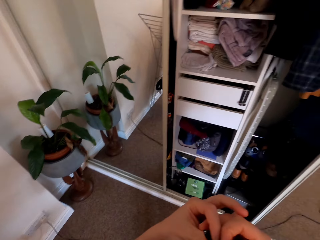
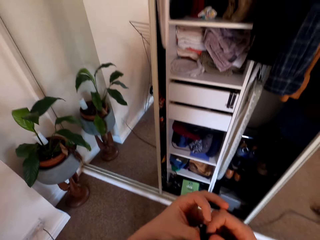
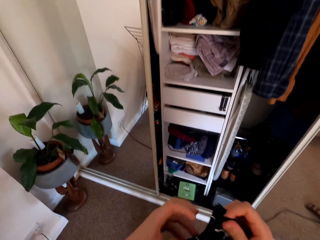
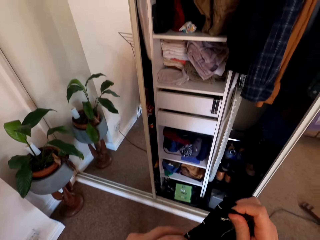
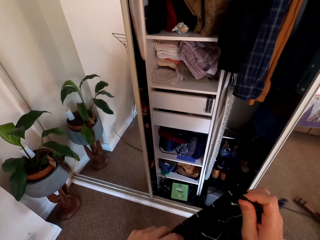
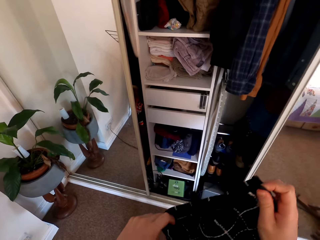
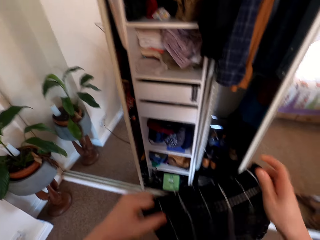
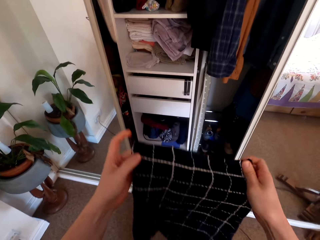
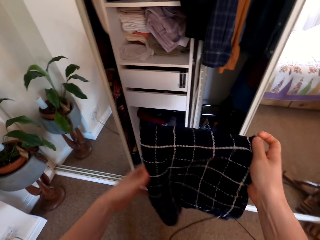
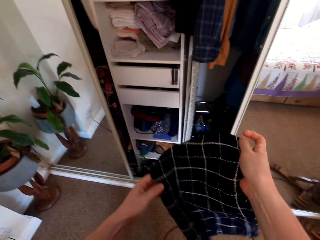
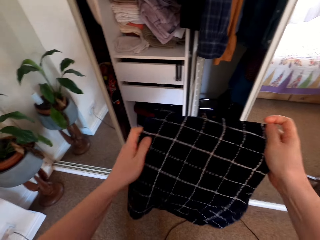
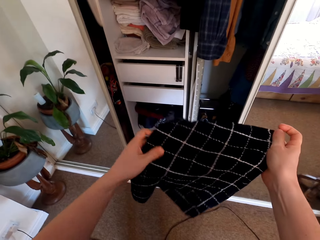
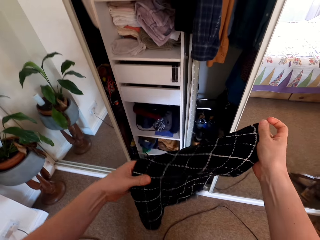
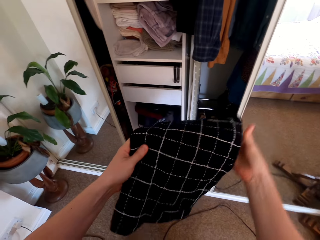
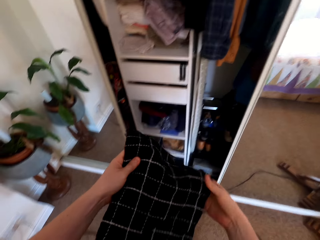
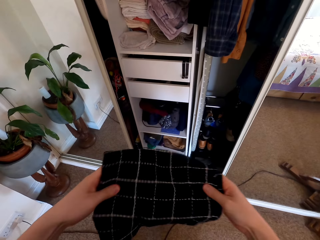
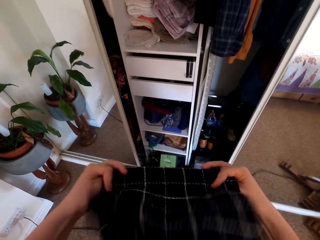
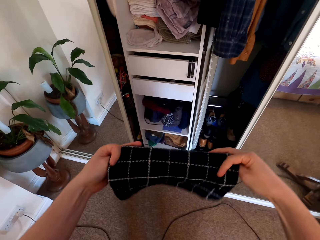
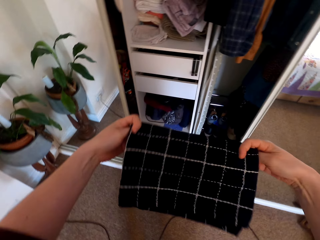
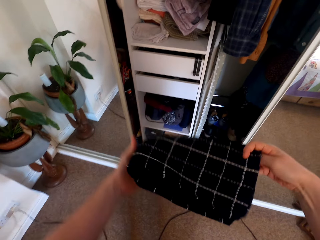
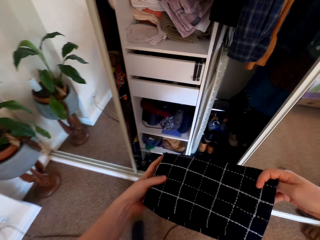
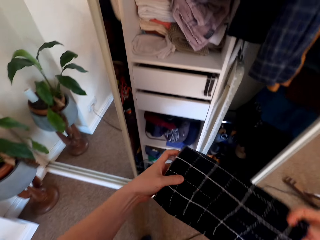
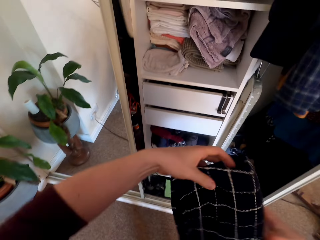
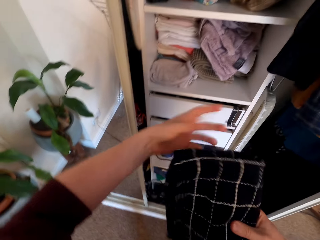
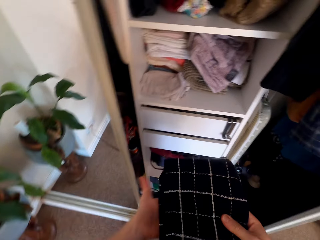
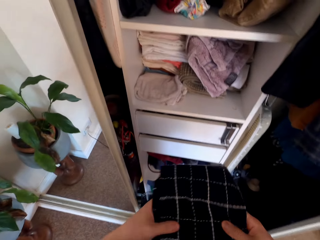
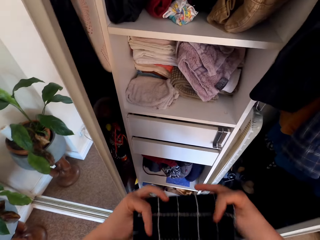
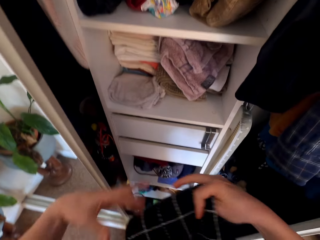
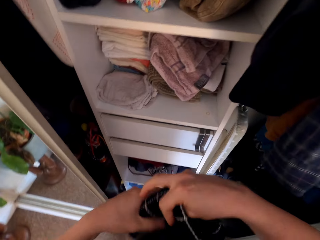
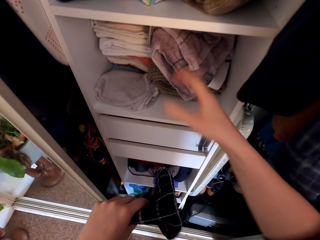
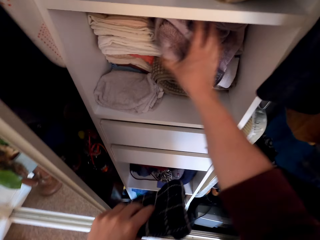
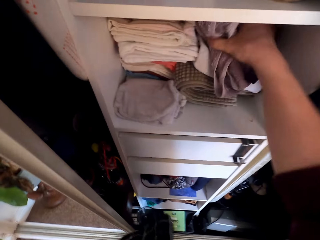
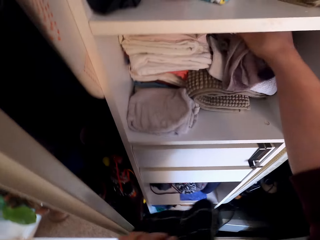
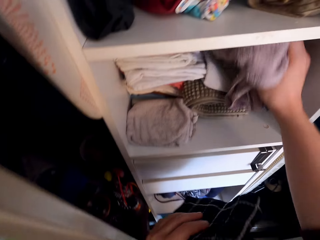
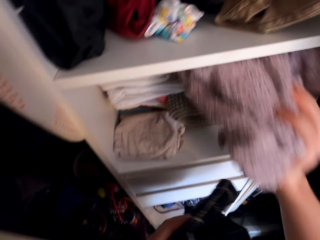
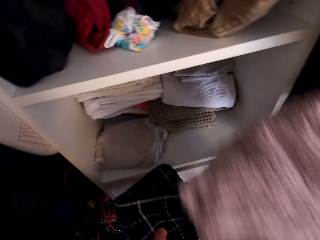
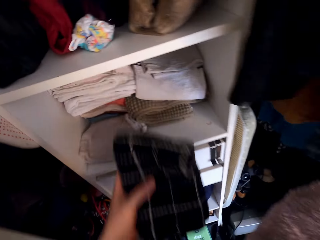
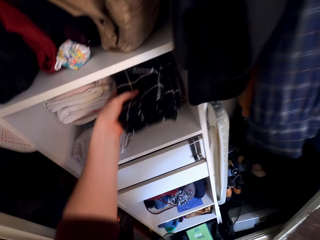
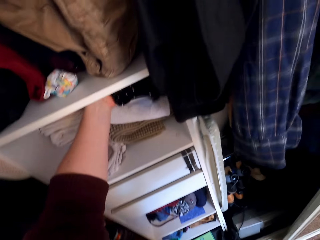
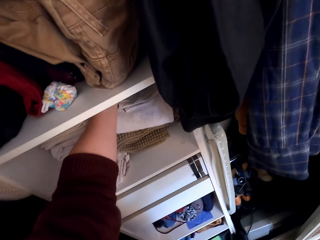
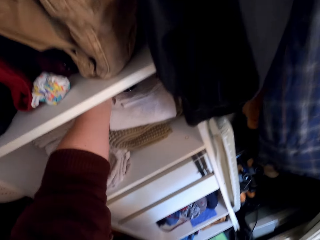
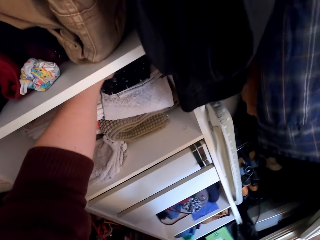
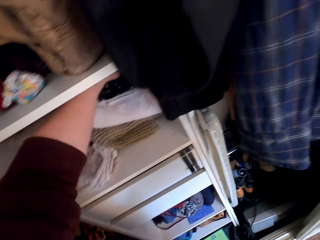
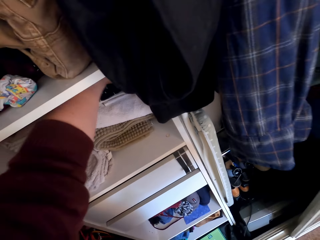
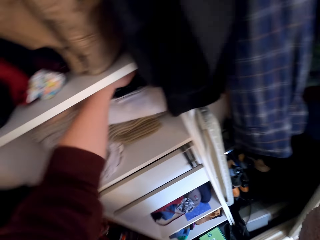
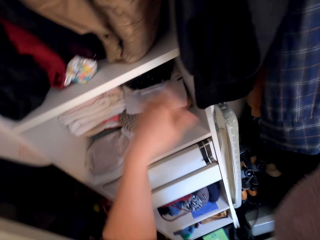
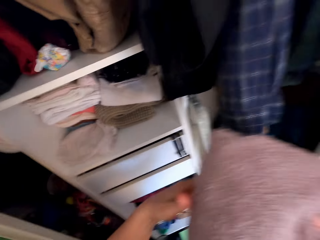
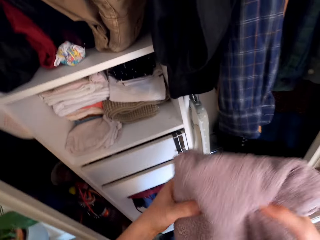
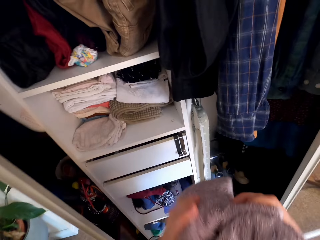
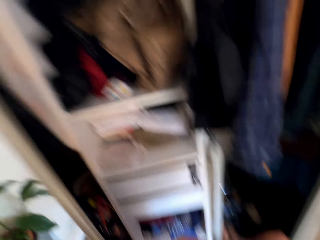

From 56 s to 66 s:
The camera wearer folds the towel. They arrange the towel. They take towels from the wardrobe. They put the small towel in the wardrobe.

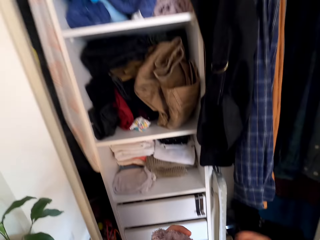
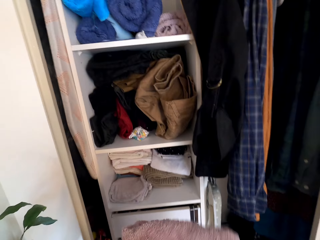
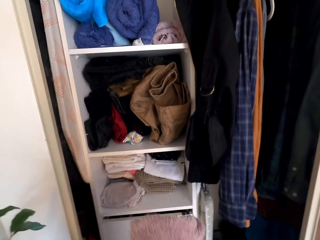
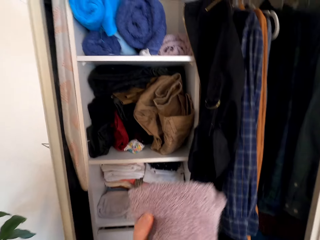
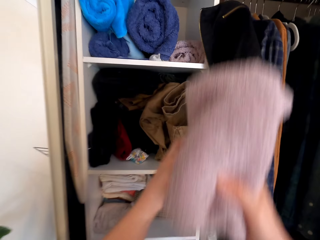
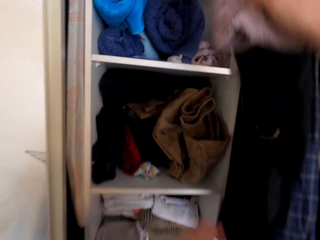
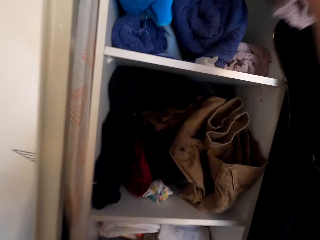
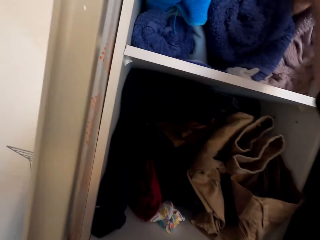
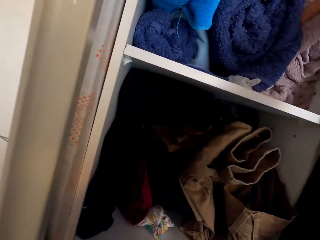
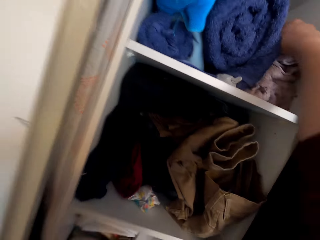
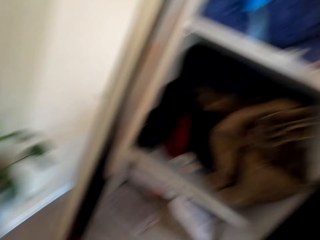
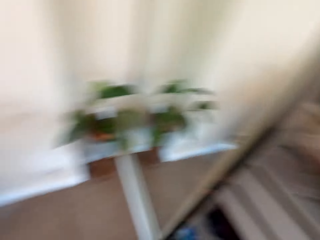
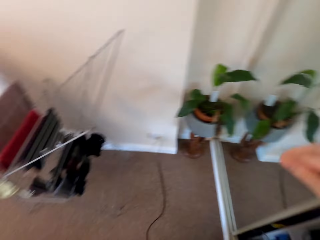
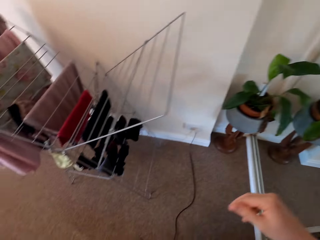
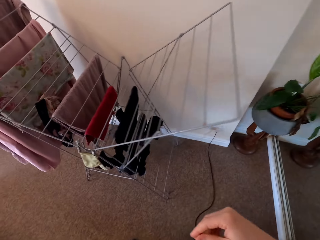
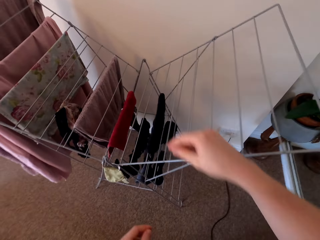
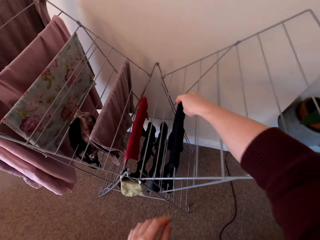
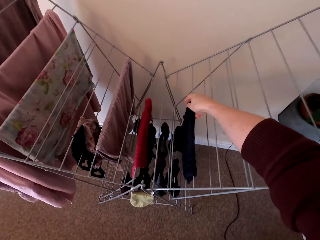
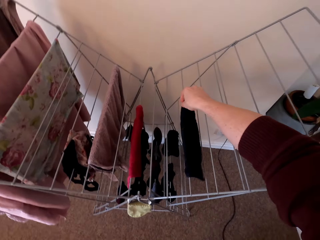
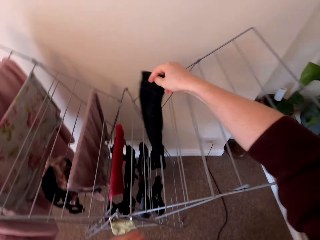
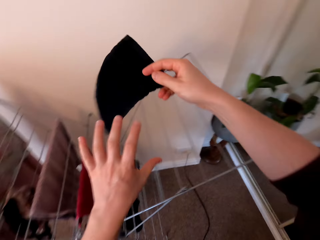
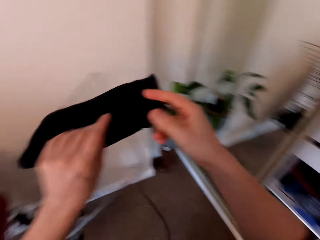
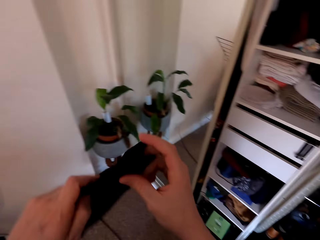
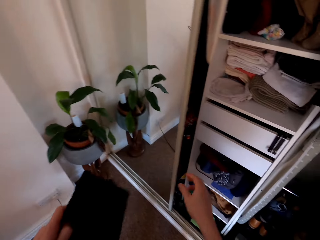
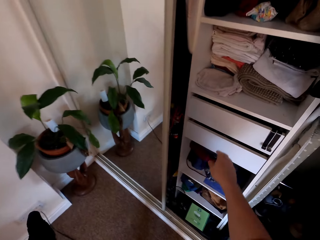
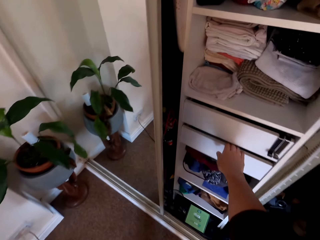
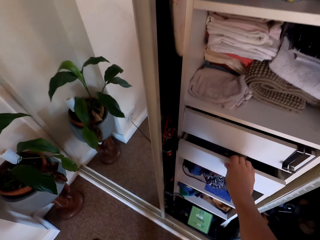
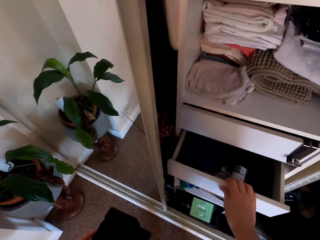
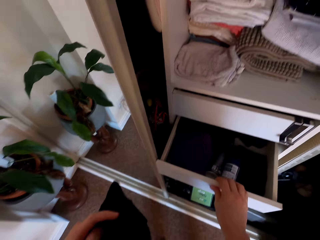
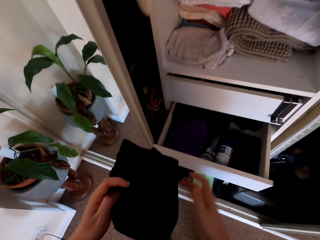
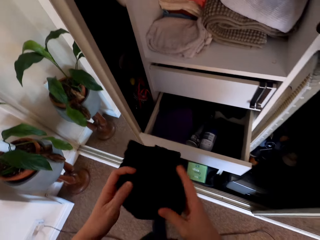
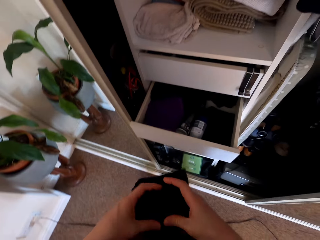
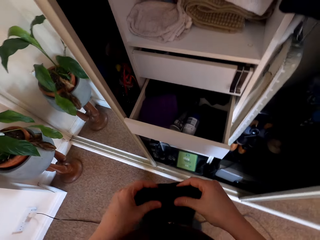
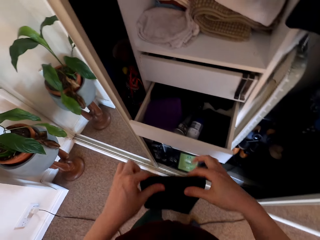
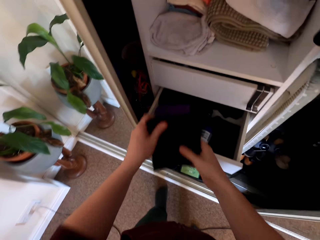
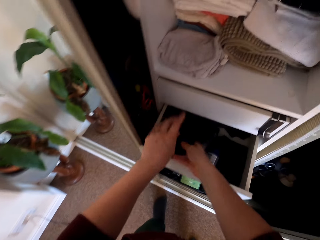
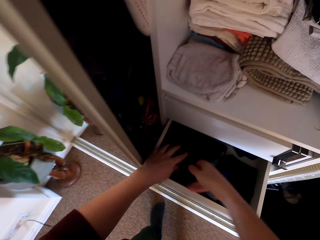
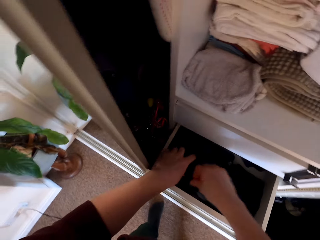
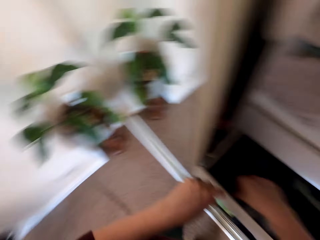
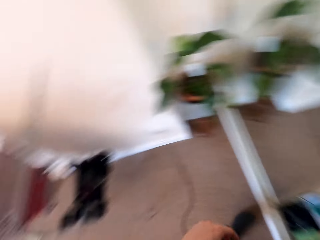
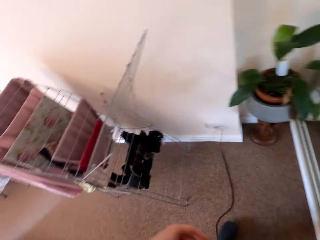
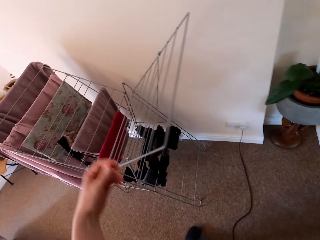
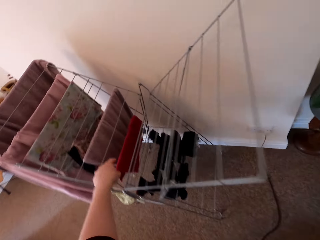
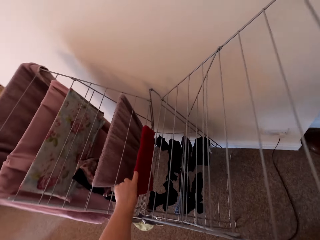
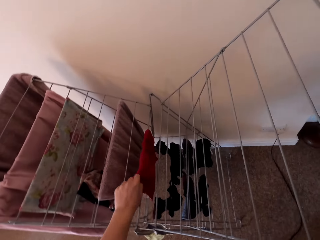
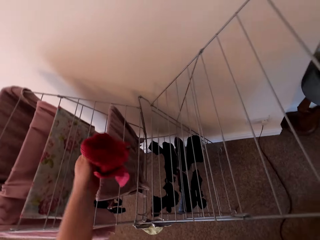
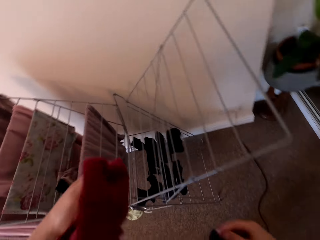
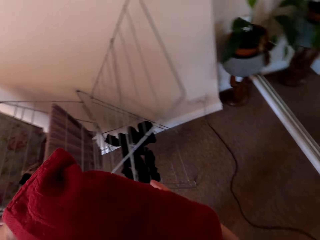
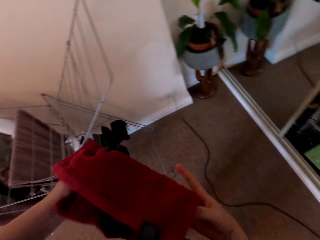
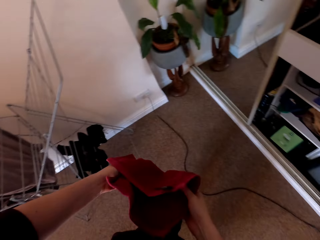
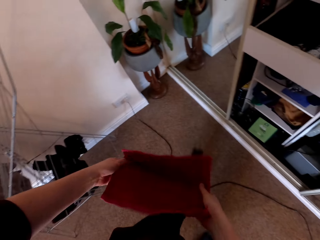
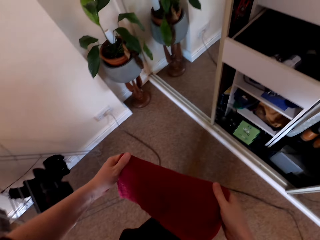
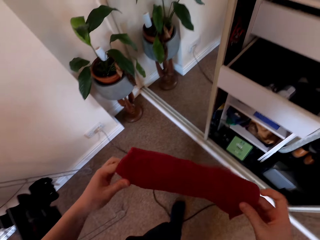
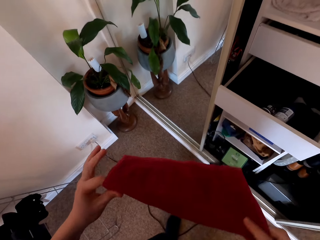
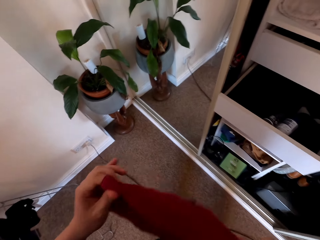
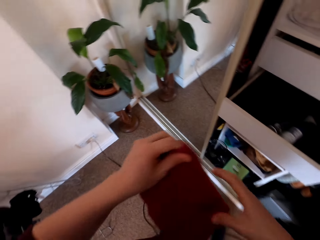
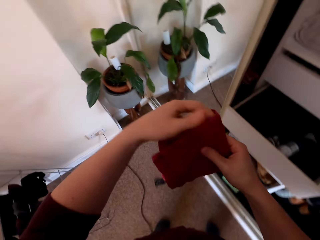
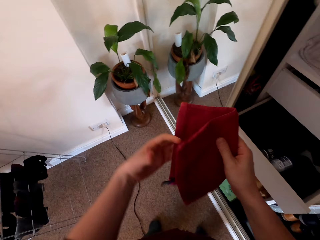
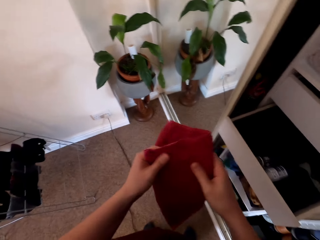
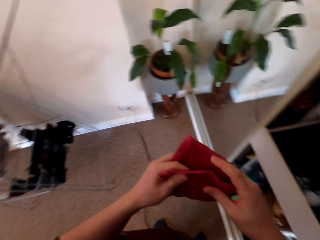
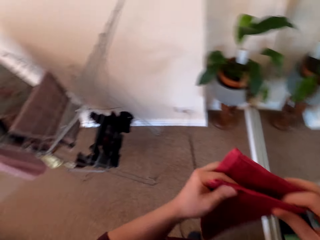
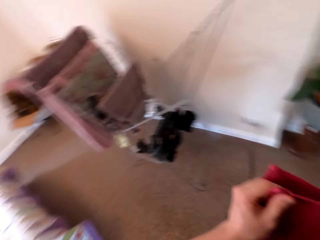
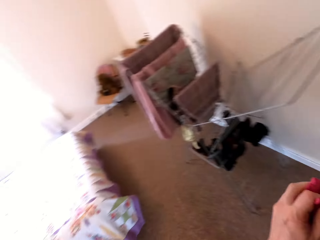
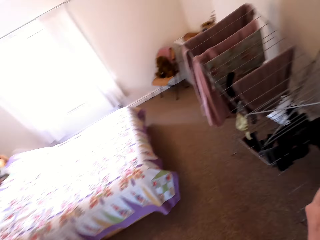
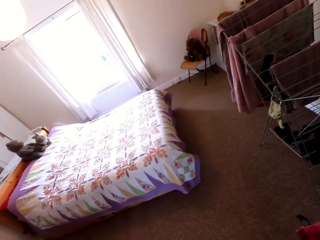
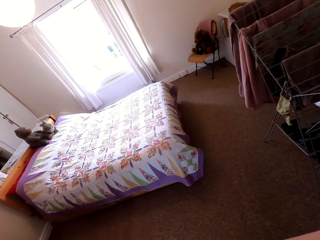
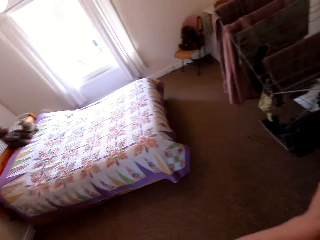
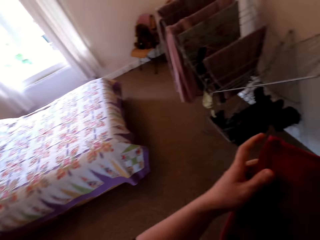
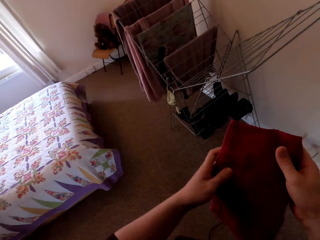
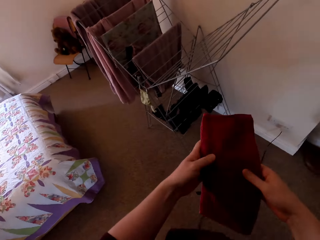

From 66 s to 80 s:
The camera wearer puts the other towels in the upper wardrobe shelf. They turn around. They take other clothes from the hanger stand. They turn around. They open the closet drawer. They fold the towel. They put the towel in the drawer. They turn around. They pick up the face towel on the cloth line. They fold the face towel. They look around.
